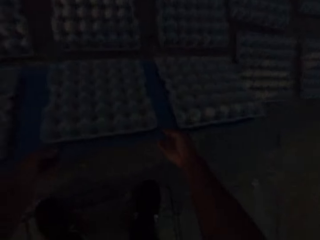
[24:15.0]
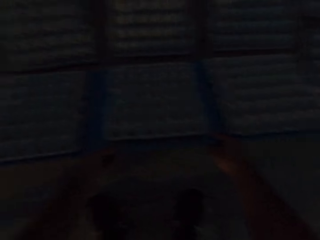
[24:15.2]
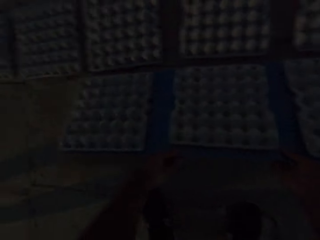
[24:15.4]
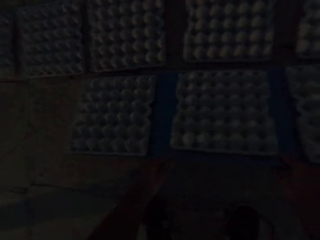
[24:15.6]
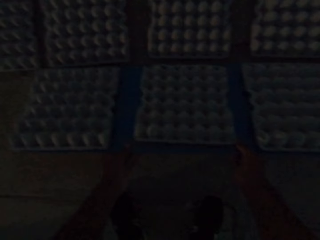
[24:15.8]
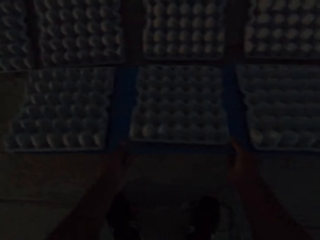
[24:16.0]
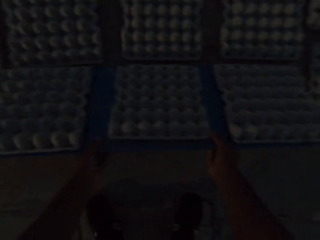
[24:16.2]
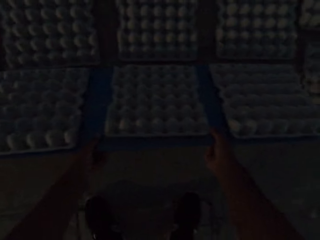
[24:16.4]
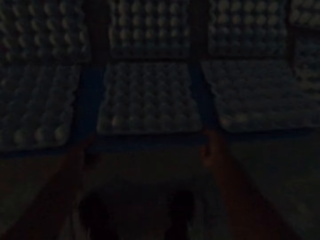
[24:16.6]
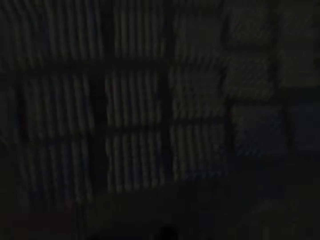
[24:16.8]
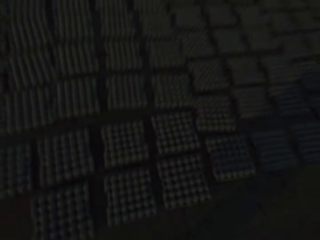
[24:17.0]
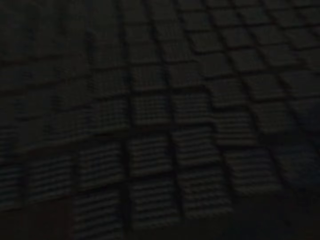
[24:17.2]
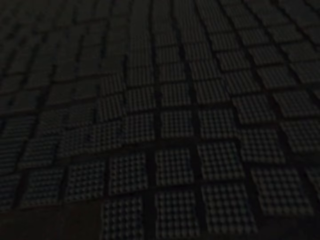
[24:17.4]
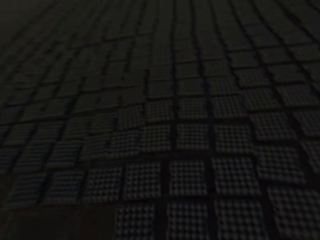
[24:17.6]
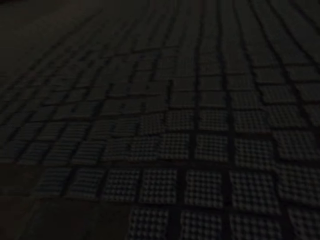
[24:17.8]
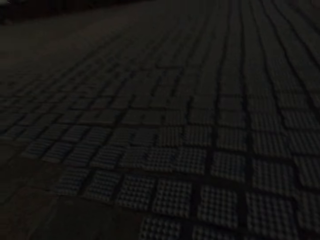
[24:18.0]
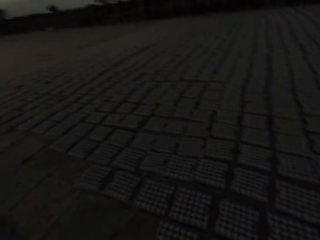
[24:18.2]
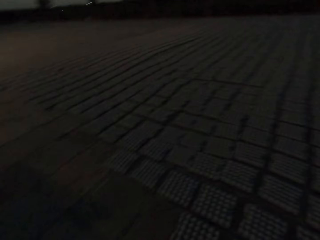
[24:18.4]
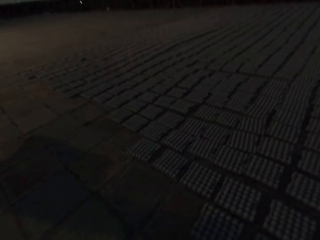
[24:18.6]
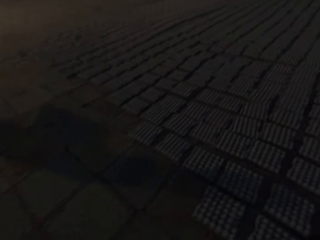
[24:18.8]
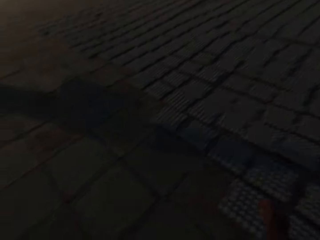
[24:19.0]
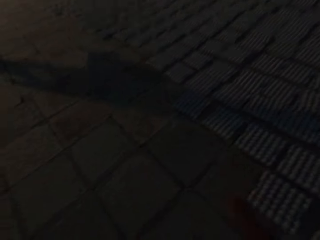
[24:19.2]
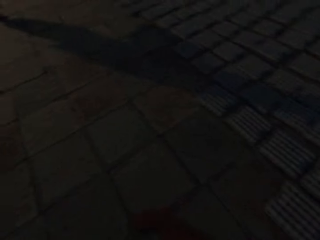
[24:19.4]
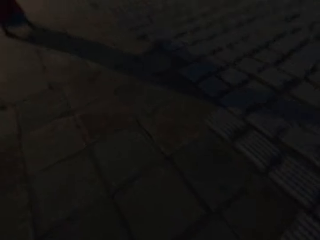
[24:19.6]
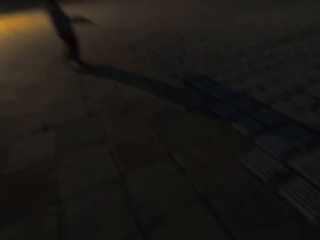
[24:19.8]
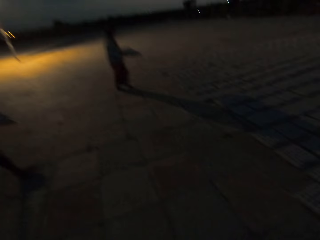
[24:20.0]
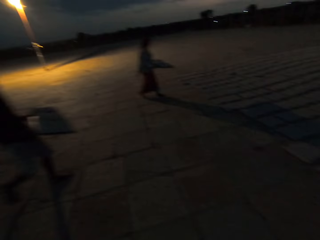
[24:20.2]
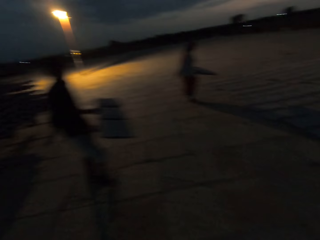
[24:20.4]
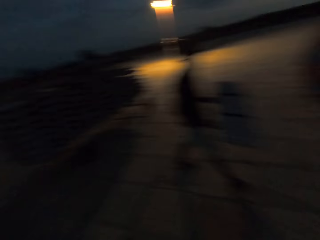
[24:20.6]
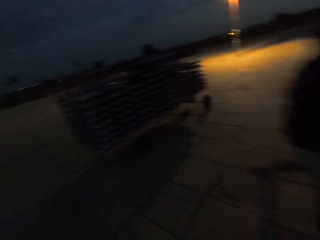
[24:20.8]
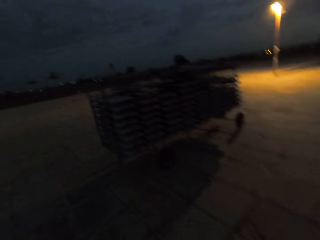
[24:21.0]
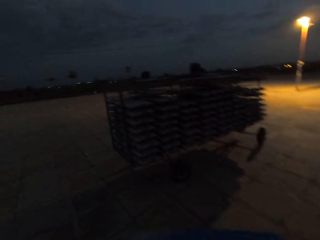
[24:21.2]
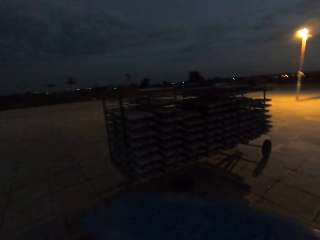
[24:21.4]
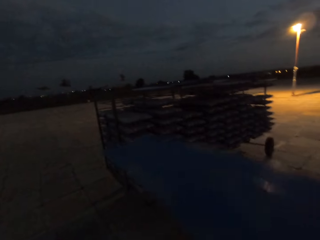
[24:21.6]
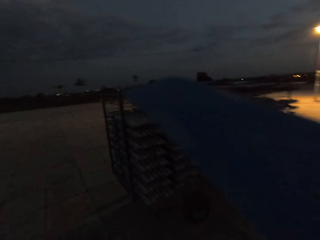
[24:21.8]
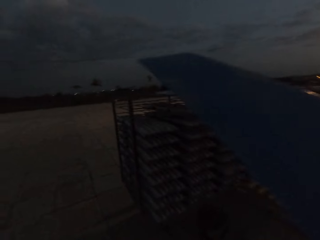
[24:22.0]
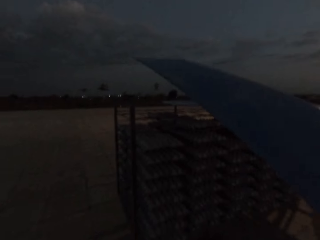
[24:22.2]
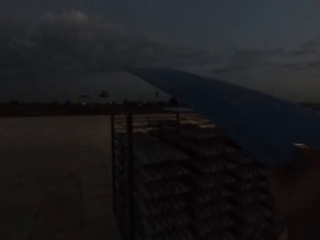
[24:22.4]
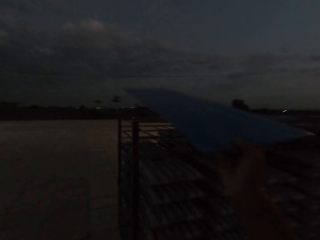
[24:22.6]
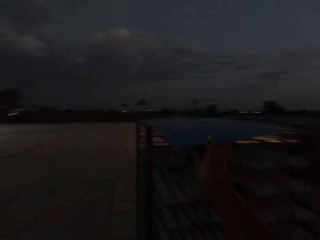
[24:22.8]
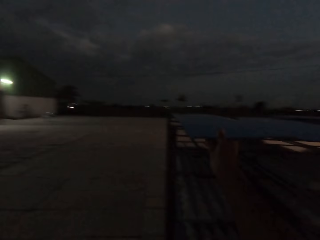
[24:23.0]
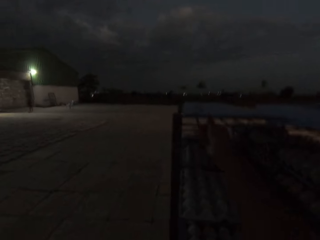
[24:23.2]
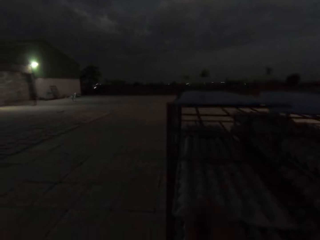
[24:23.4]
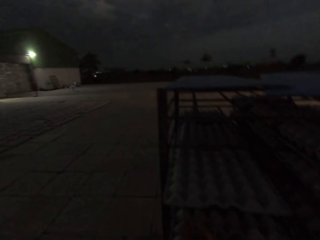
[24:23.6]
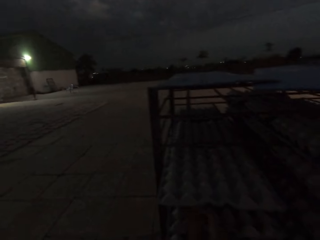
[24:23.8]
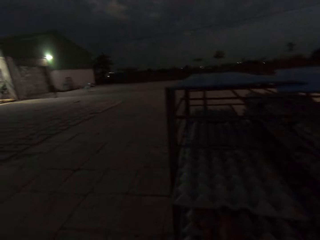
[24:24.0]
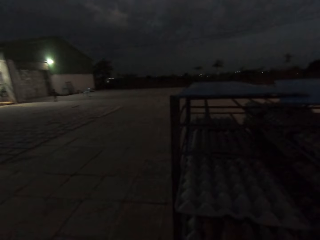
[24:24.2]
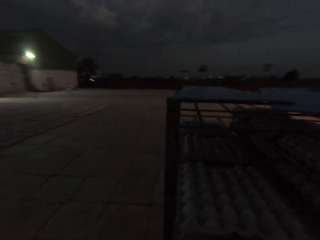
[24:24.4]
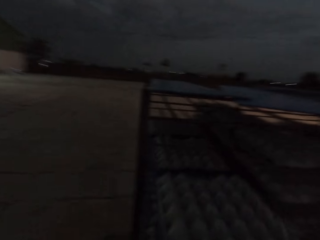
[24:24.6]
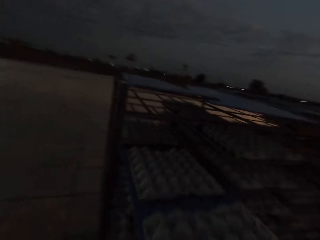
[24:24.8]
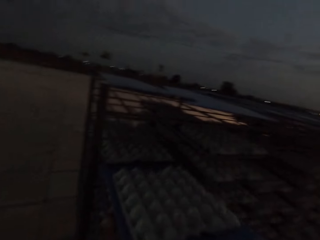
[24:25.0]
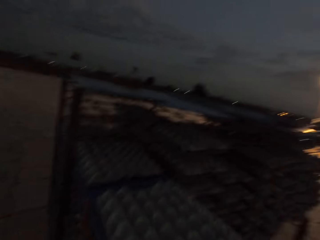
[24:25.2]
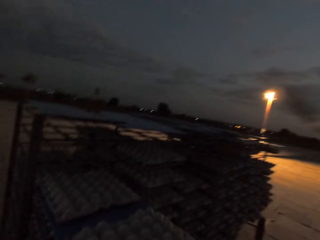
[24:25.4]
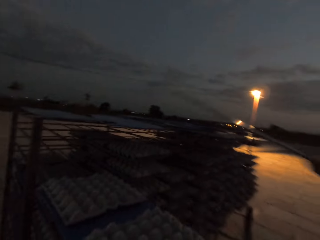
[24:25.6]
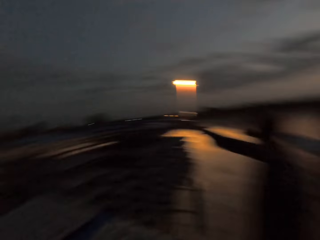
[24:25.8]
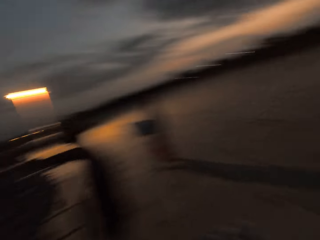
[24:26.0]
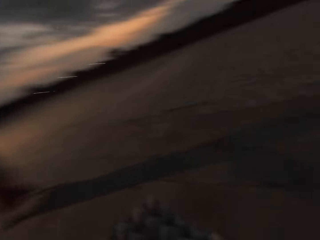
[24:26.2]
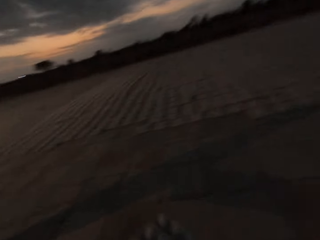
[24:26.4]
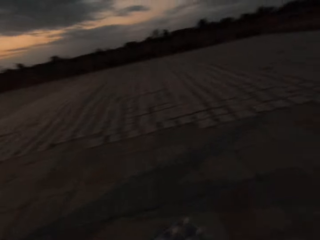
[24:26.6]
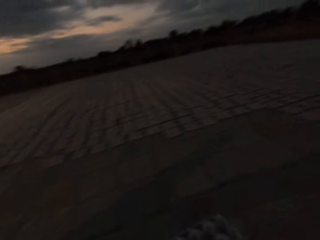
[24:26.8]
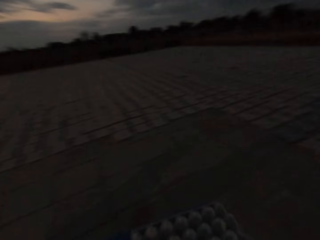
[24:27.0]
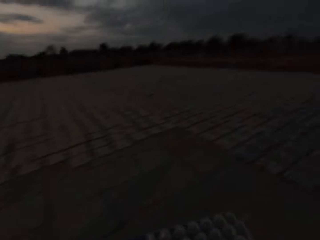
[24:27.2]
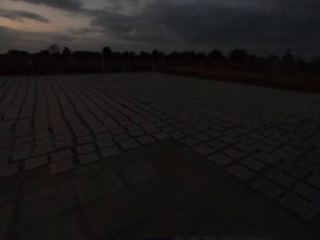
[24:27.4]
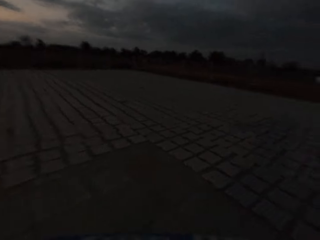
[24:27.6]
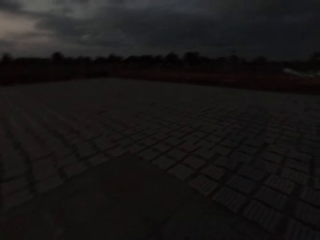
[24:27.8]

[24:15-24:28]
The camera wearer places the egg crates from the tray onto the ground with his hands. A man walks past the camera wearer. The camera wearer places the tray on the rack with his right hand. He picks egg trays. He moves a tray of egg crates on the rack with his right hand. The man places the tray on the rack with his right hand.

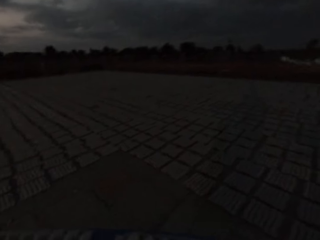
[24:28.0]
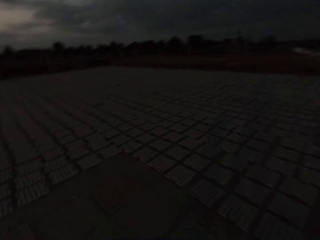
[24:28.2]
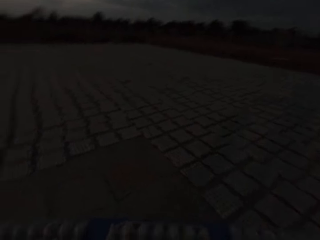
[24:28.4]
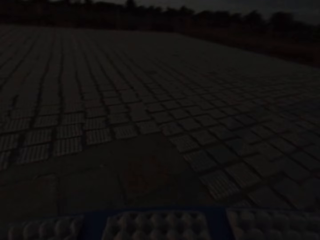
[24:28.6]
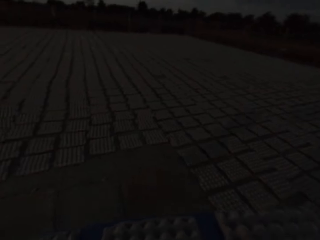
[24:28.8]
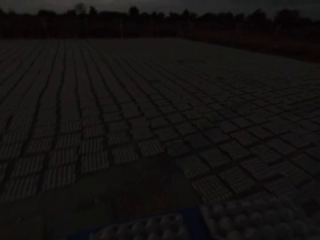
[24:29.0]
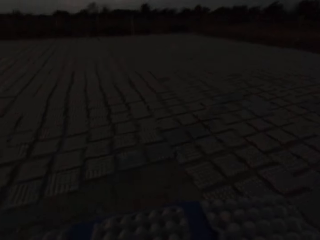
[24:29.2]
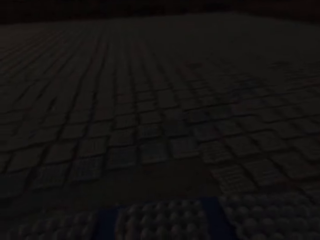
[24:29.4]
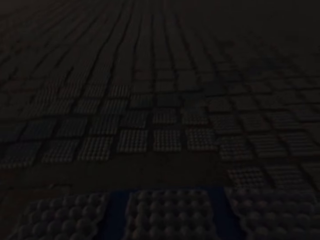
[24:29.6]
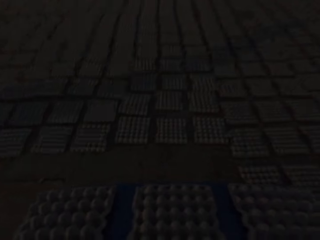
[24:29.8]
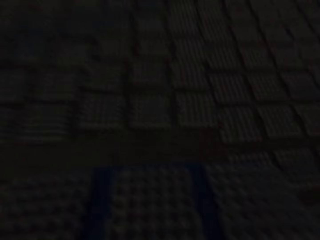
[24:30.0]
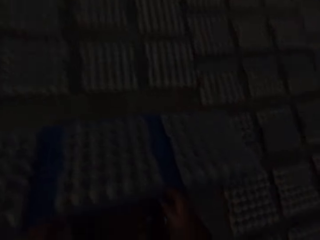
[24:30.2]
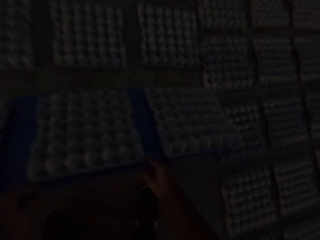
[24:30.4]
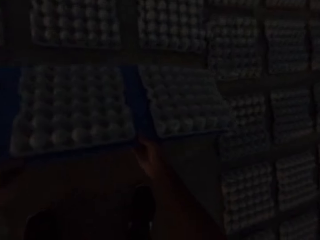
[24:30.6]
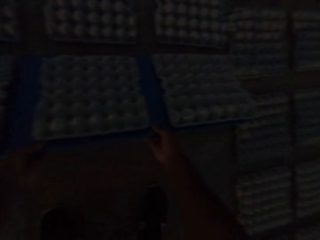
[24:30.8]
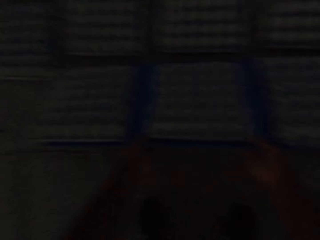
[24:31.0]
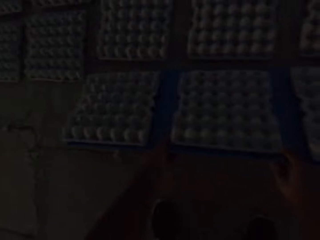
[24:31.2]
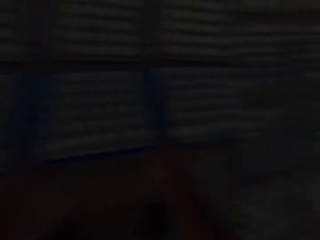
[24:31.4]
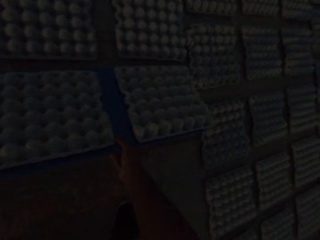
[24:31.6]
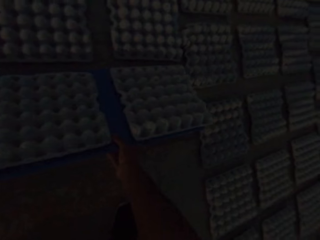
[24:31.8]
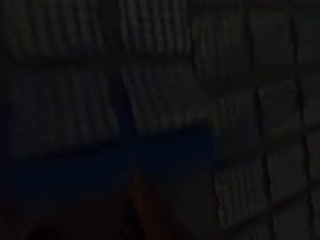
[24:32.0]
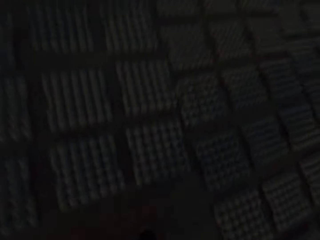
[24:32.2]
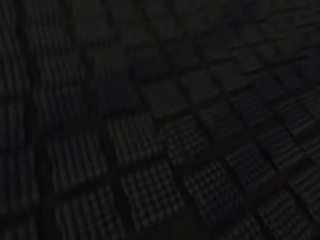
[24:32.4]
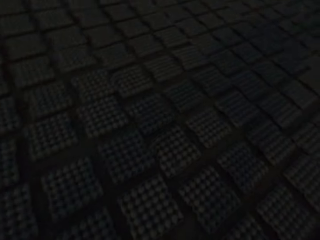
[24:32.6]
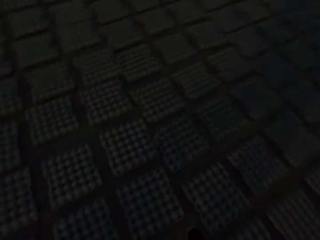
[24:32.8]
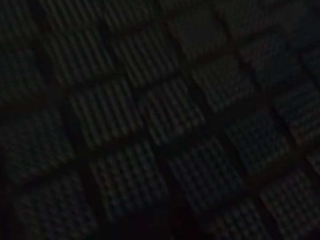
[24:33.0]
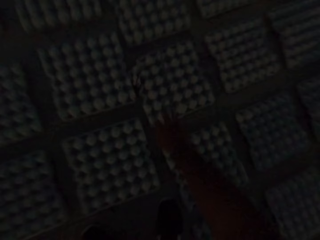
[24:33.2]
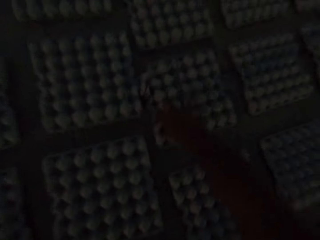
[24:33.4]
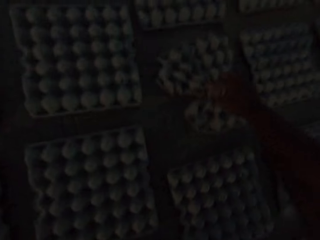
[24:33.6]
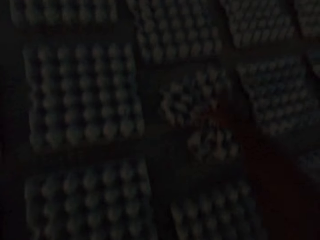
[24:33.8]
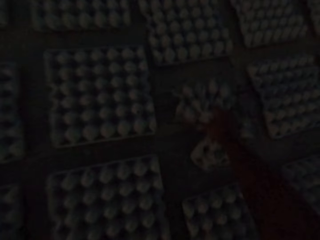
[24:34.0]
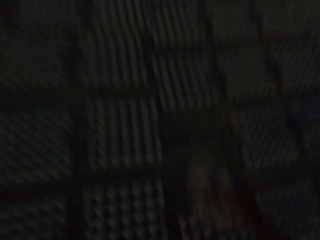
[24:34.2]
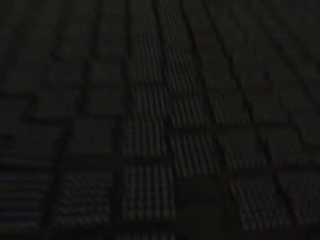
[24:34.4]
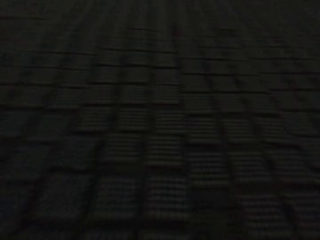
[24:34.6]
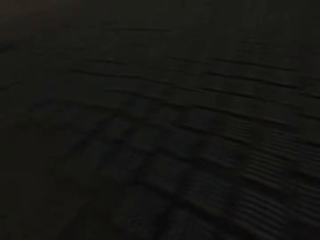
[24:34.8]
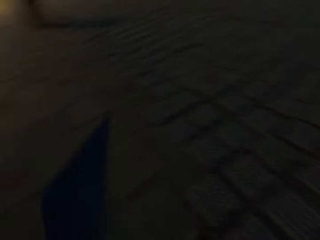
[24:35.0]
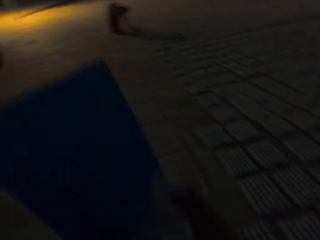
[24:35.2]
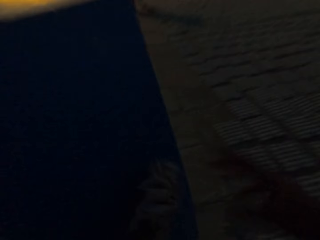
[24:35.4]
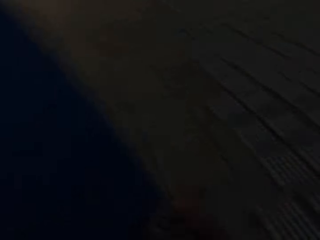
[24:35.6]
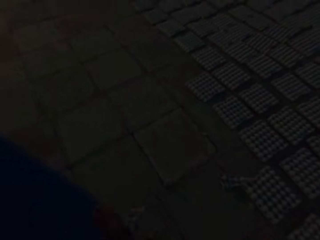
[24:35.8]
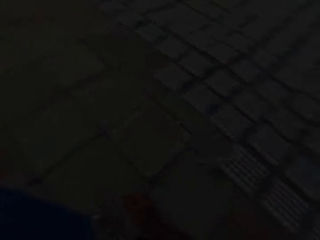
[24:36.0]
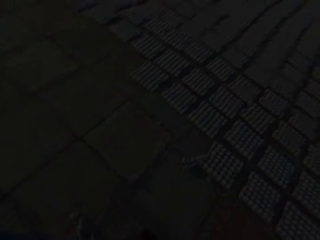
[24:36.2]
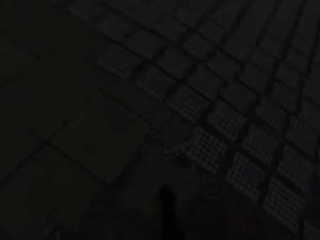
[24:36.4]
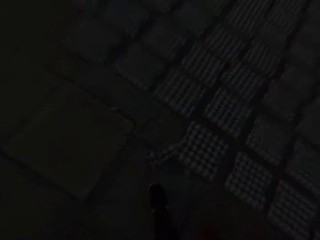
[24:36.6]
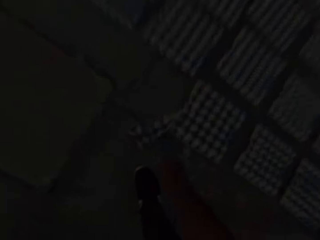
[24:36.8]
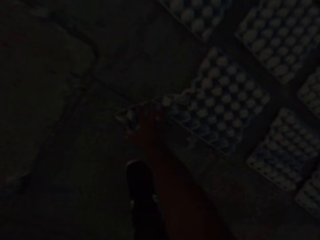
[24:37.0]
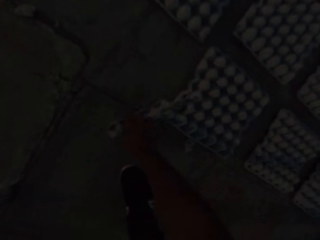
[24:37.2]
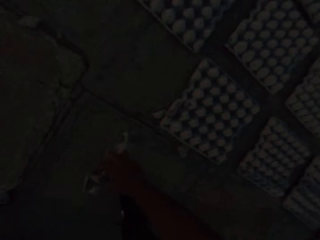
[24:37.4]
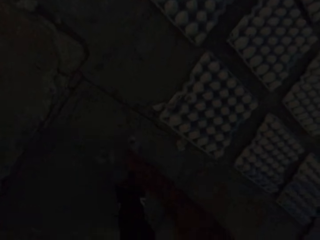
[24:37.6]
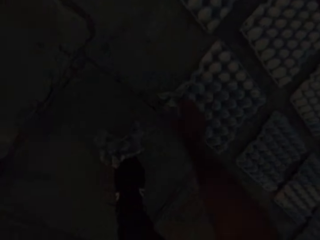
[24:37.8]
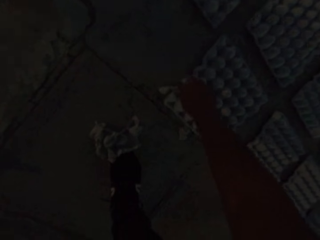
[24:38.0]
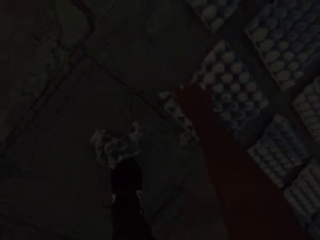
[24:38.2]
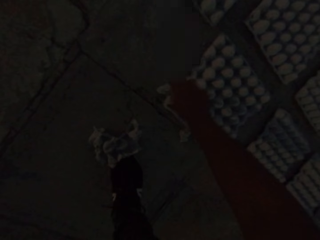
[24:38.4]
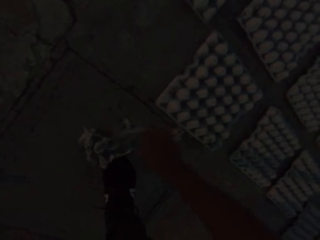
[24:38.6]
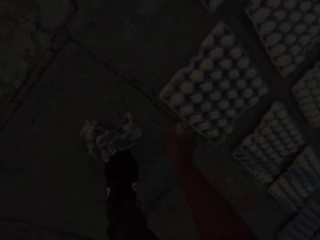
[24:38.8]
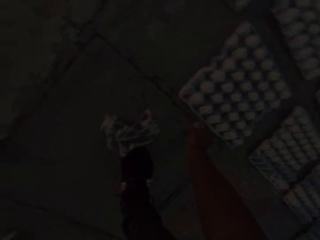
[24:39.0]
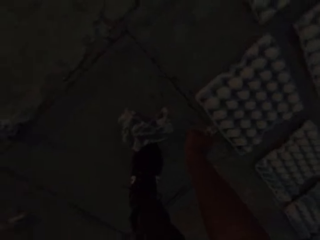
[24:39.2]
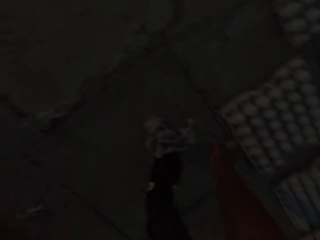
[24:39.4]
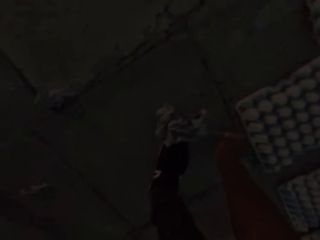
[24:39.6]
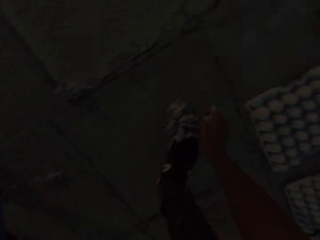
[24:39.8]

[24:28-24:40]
The camera wearer holds a tray of egg crates in his hands. He places the egg crates from the tray onto the ground with his hands. He adjusts an egg crate on the ground with his right hand. He picks the egg crate from the ground with his right hand. He moves the egg crate on the ground with his right hand. He picks a paper from the egg crate on the ground with his right hand. He places the paper on the egg crate on the ground with his right hand. He picks a paper from the ground with his right hand.
